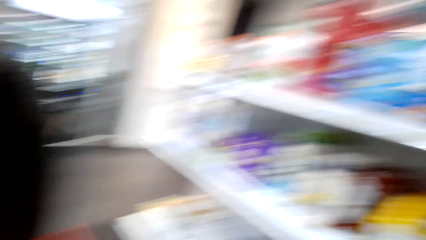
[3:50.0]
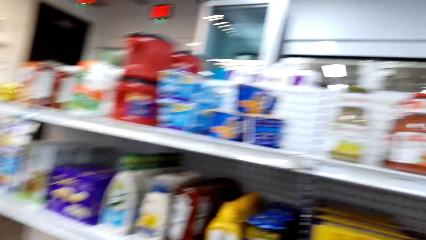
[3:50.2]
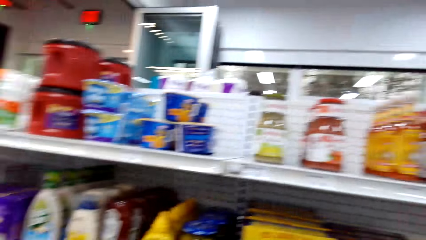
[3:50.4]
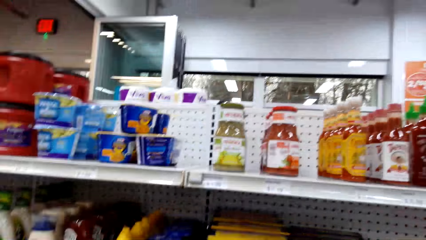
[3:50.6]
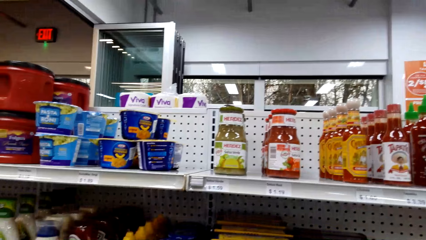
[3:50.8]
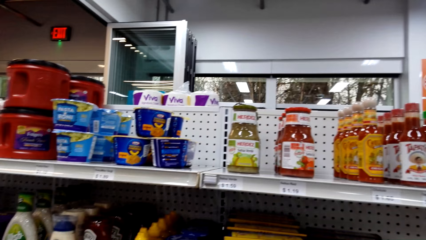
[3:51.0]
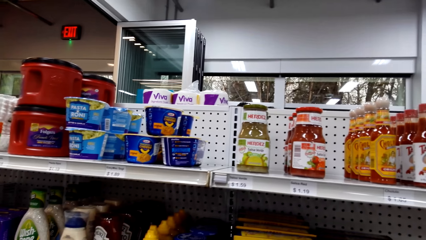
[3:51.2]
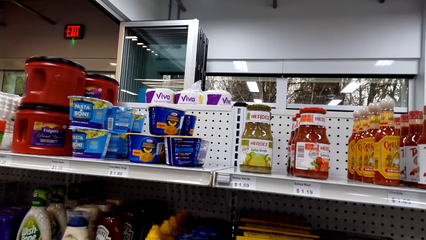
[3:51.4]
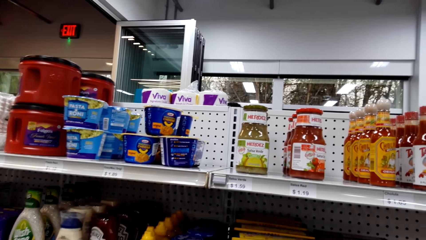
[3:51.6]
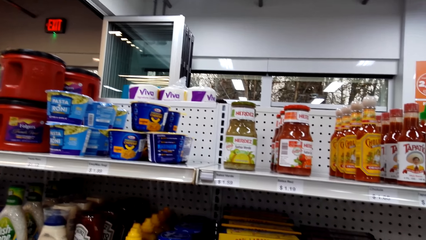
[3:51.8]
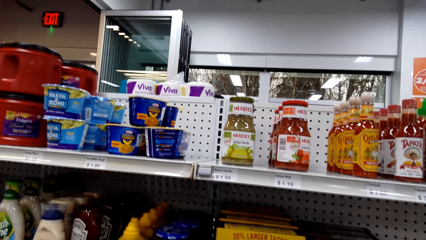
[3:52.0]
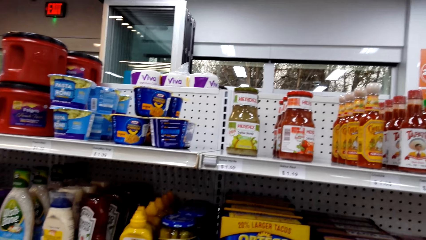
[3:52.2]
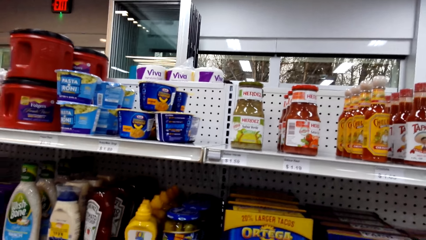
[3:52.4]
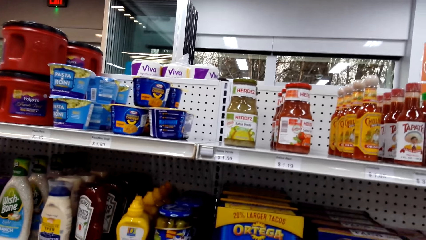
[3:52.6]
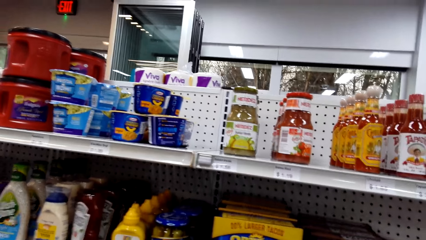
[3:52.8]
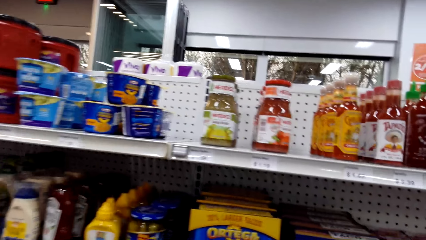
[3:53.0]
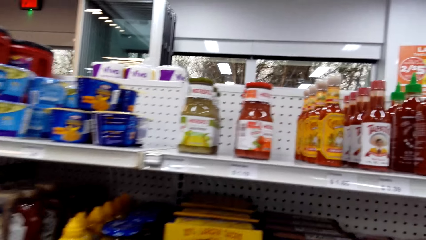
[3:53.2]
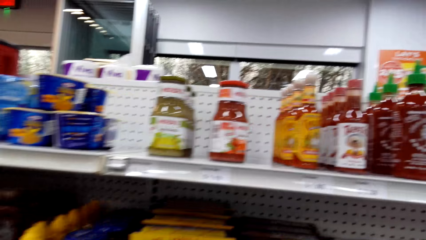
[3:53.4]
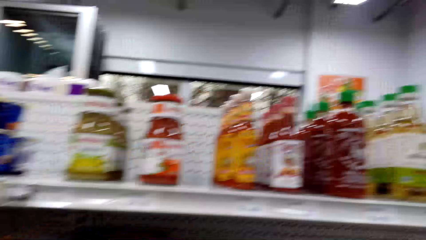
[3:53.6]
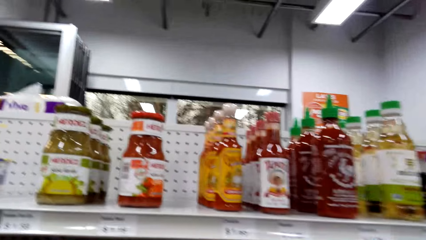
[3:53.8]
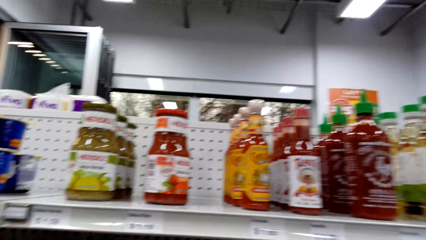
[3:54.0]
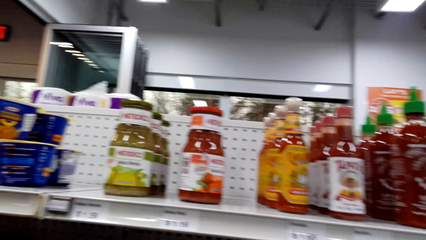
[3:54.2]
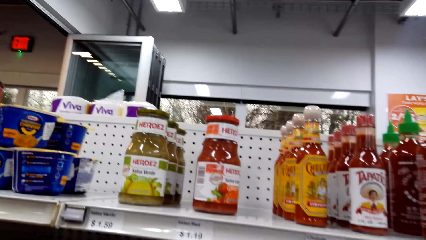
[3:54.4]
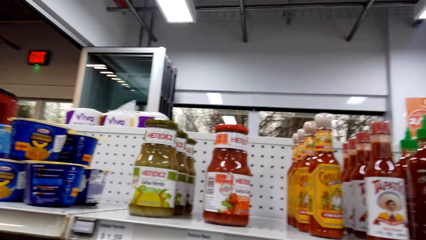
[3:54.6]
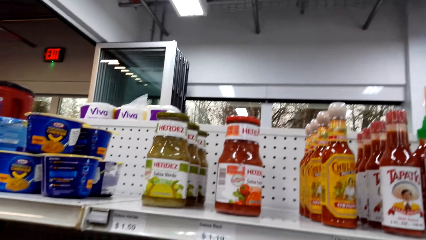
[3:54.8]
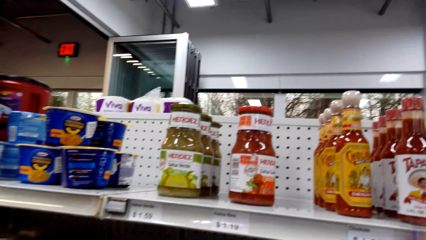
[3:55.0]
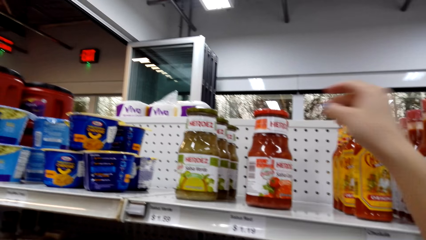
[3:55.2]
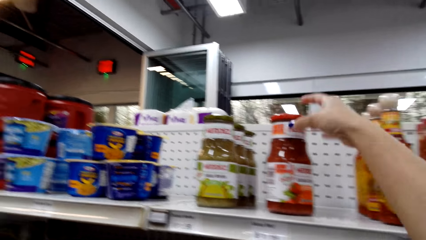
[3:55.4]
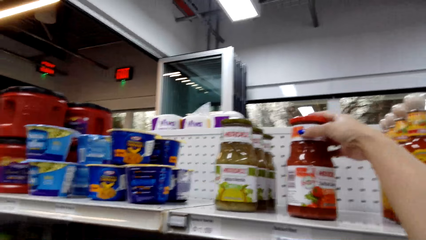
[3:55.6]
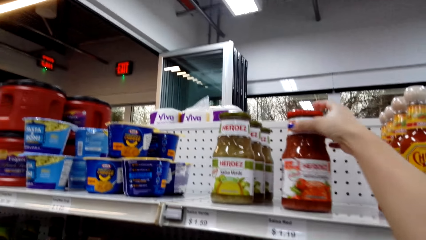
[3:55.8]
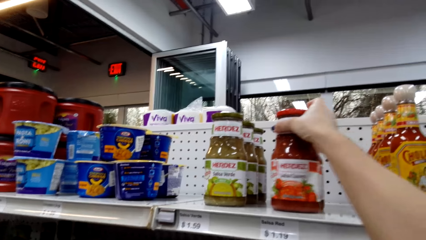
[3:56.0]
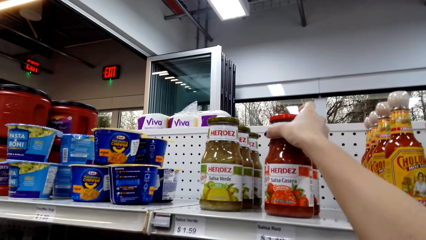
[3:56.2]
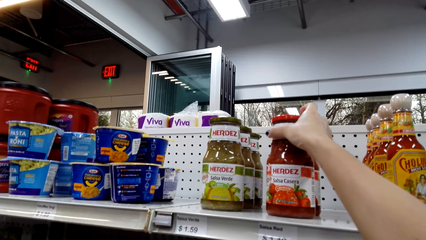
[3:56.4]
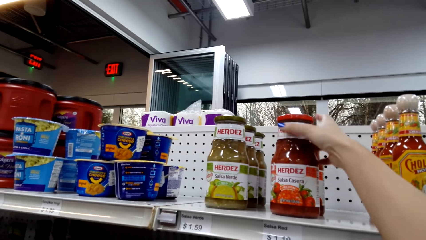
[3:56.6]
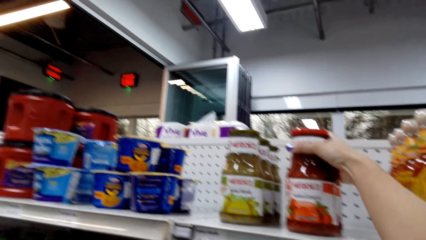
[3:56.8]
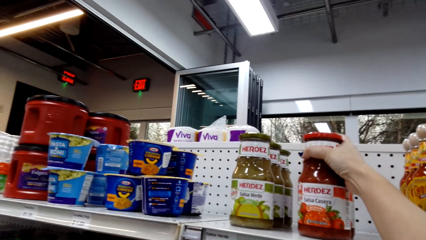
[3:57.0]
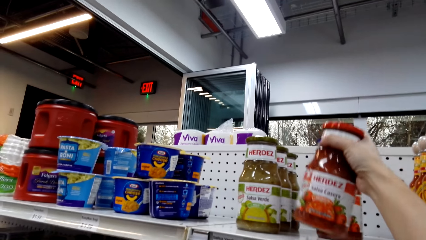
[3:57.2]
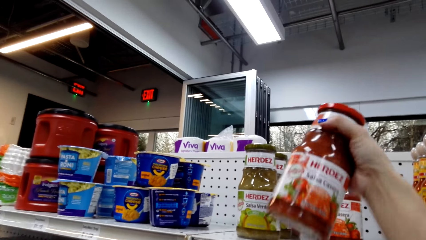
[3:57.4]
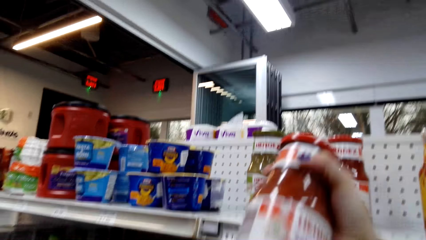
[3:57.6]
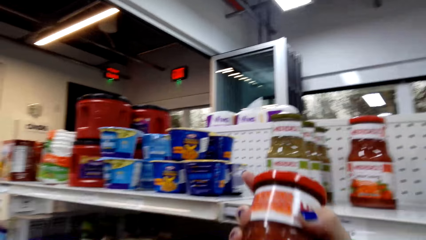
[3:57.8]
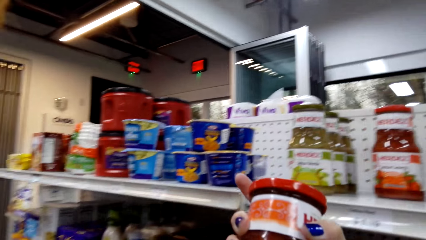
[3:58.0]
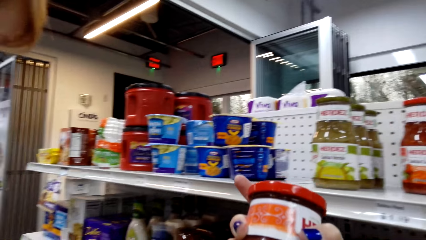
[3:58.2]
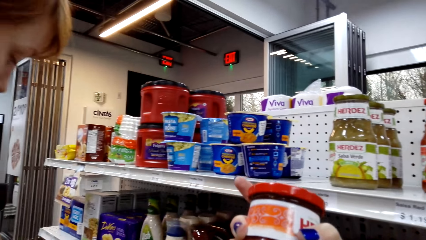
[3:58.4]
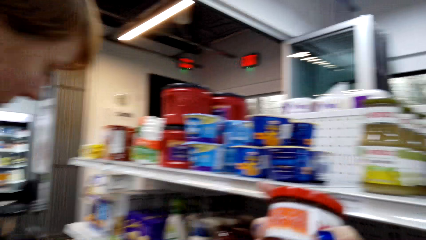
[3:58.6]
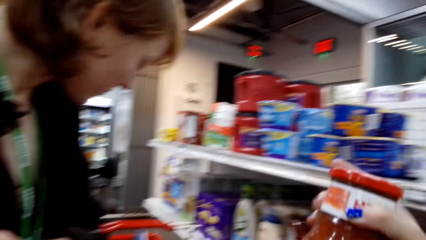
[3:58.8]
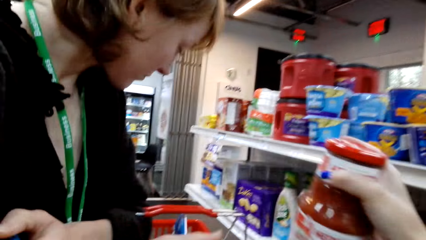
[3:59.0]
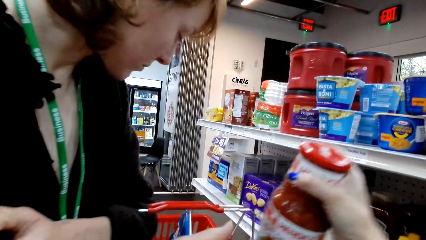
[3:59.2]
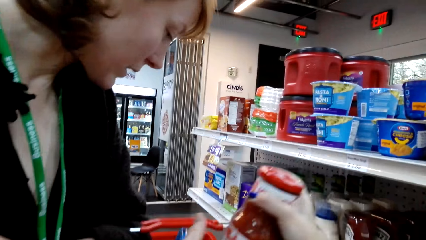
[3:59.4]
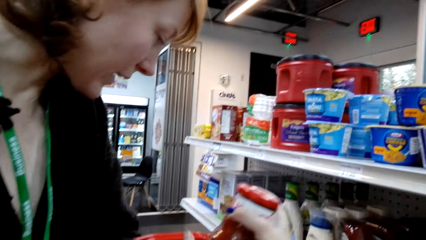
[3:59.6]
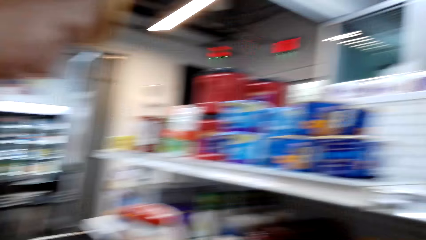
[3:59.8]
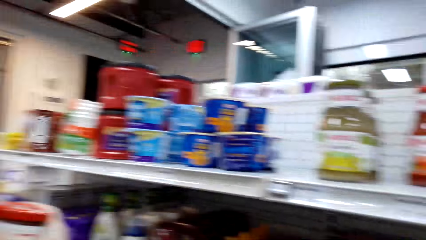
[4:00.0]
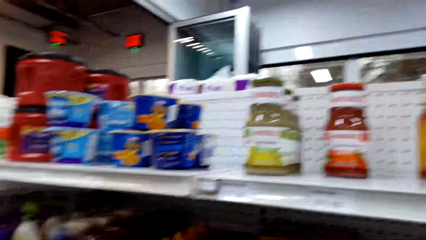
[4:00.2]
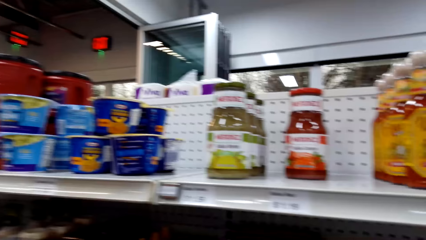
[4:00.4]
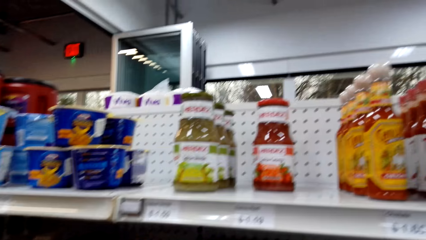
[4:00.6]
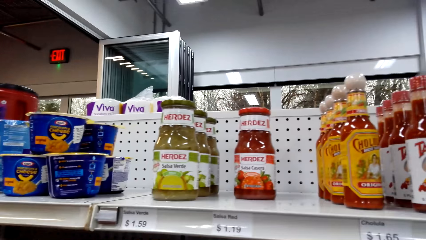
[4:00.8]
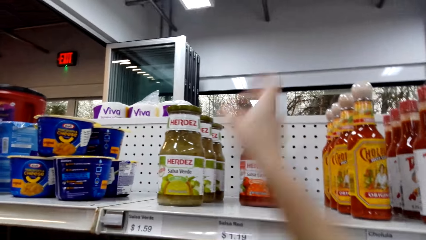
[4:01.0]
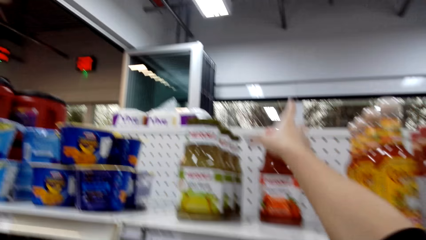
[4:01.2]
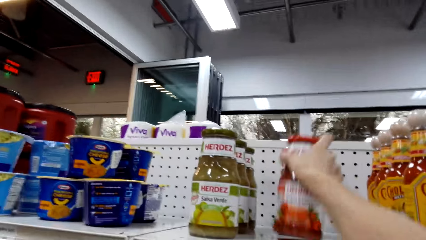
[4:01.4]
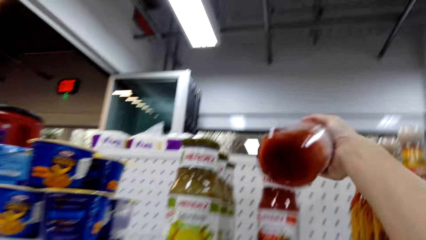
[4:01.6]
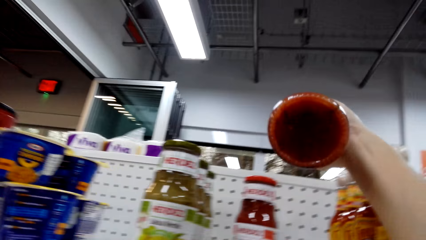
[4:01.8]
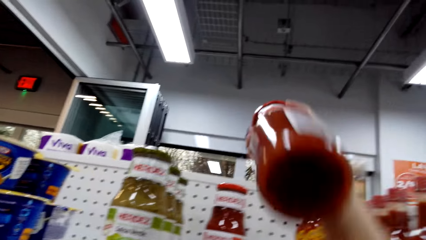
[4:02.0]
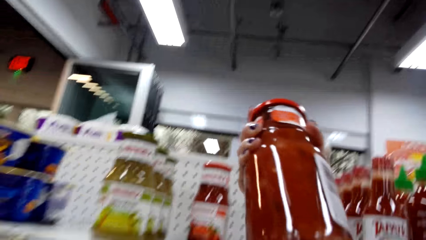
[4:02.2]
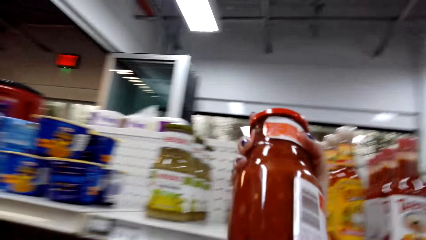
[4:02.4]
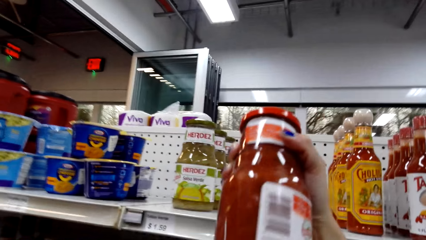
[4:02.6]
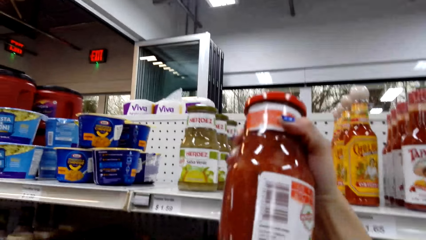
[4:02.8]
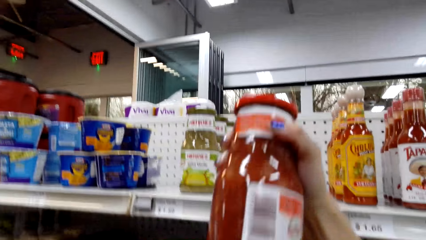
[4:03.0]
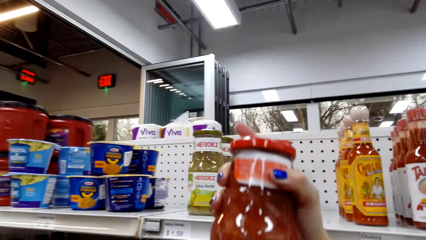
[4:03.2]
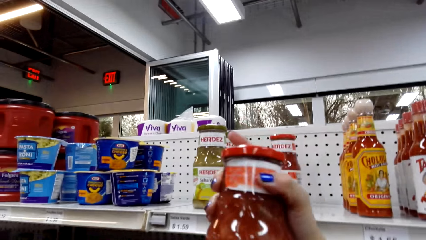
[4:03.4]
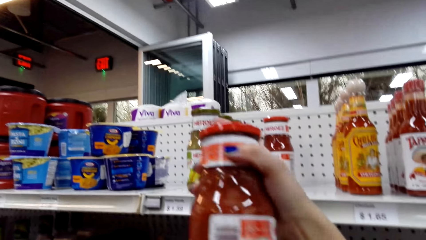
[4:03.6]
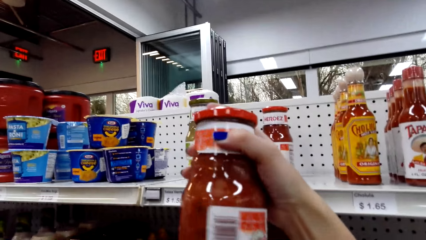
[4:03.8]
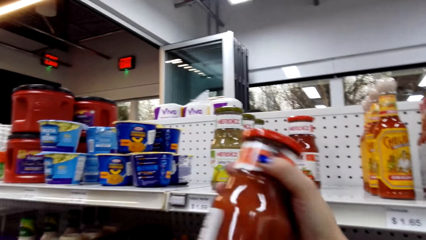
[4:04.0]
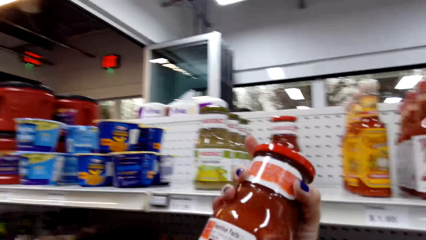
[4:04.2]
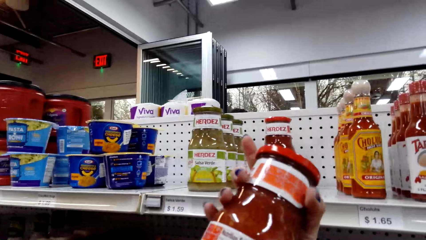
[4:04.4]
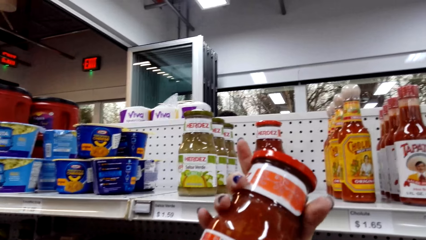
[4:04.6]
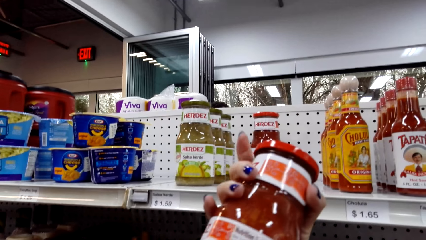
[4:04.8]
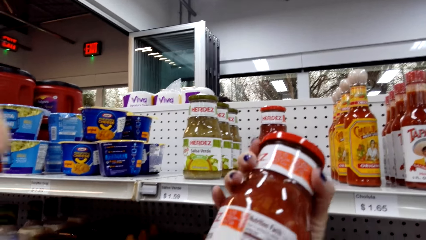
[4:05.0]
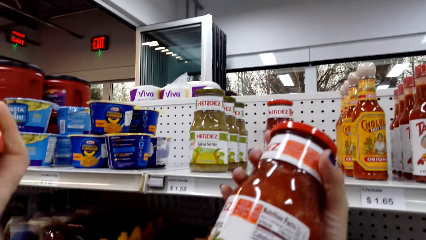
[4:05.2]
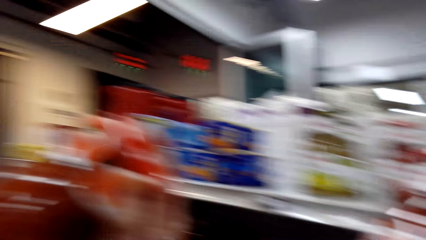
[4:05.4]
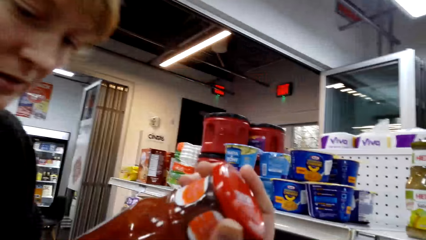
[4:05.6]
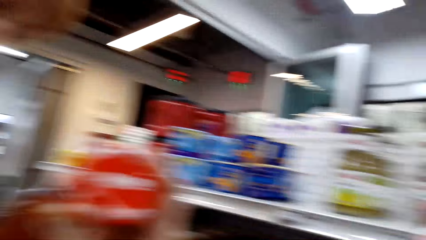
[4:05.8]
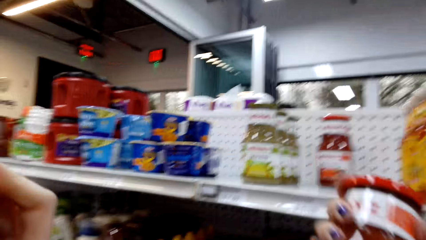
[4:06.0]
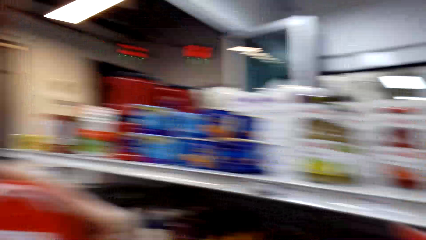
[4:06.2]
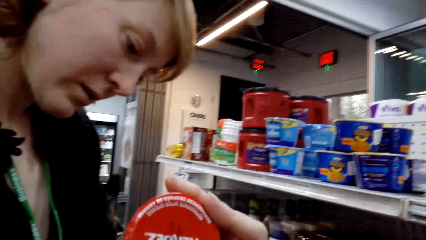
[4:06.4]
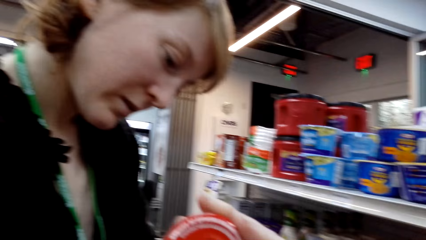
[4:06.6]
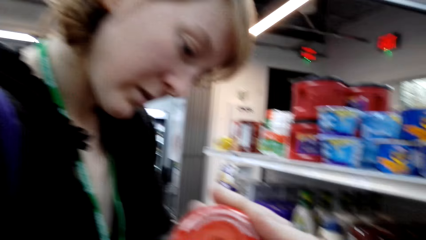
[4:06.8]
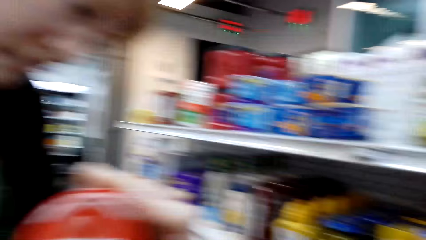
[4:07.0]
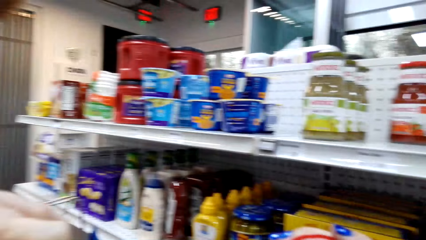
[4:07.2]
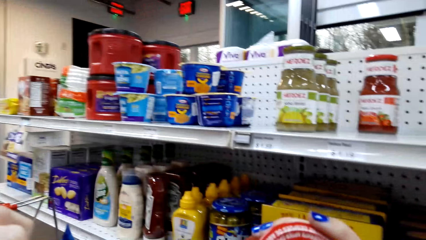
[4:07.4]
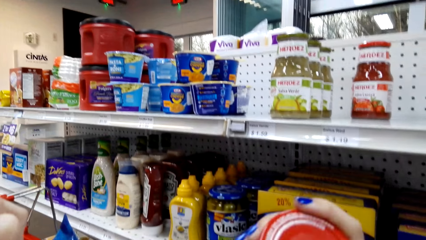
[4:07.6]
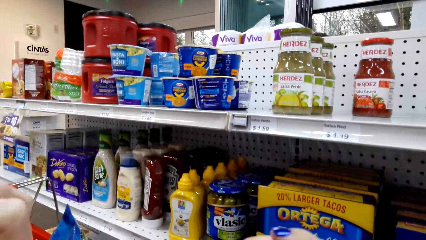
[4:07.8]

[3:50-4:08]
The camera wearer looks around the supermarket. They move around. They pick up the tomato sauce or food from the shelf. They look at the food. They put the tomato sauce in the shopping bucket. They pick up the food from the shelf. They converse with a woman.
